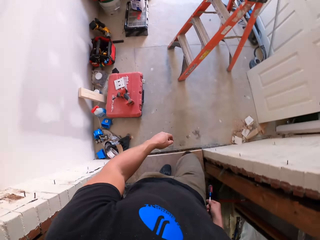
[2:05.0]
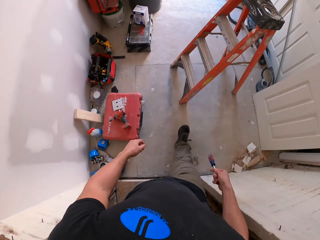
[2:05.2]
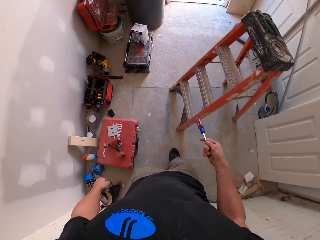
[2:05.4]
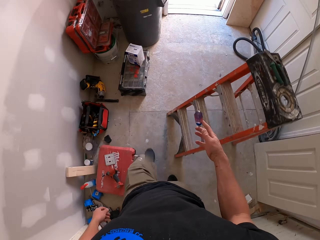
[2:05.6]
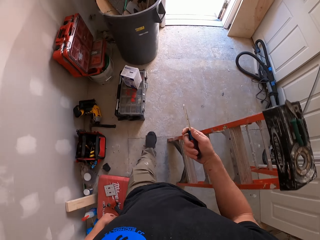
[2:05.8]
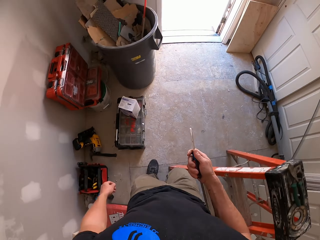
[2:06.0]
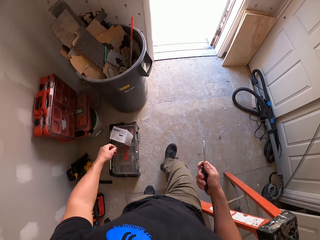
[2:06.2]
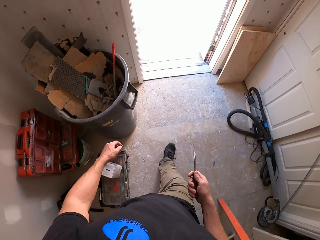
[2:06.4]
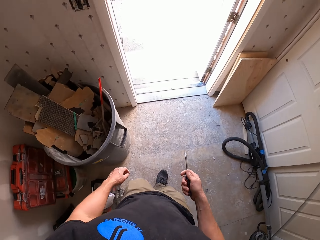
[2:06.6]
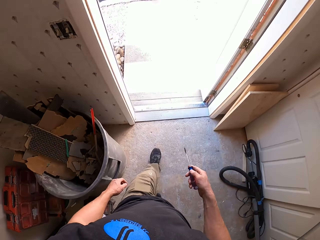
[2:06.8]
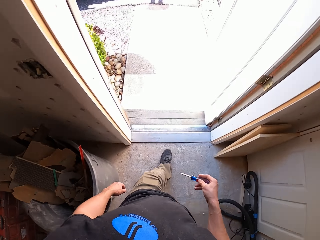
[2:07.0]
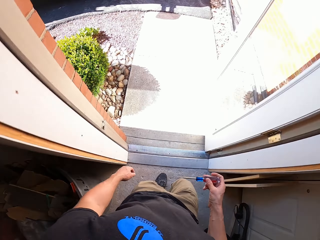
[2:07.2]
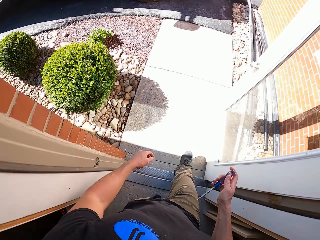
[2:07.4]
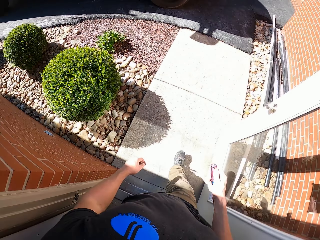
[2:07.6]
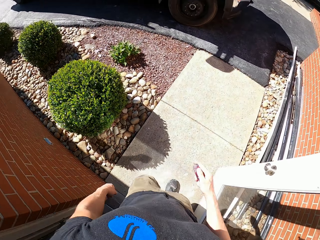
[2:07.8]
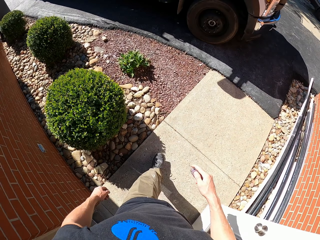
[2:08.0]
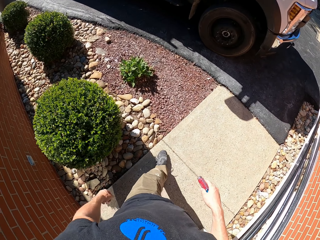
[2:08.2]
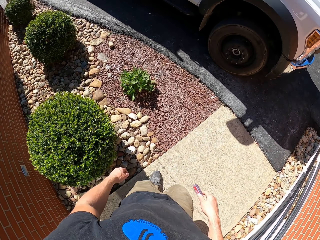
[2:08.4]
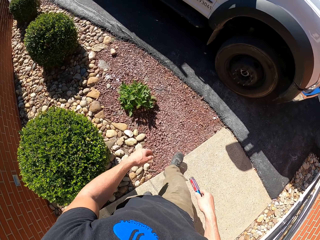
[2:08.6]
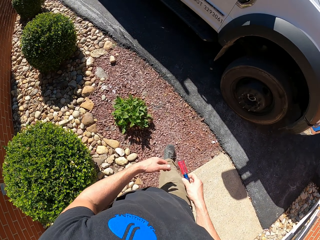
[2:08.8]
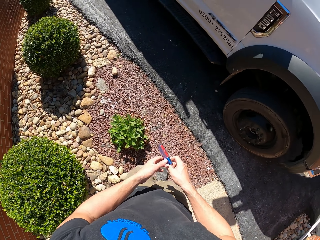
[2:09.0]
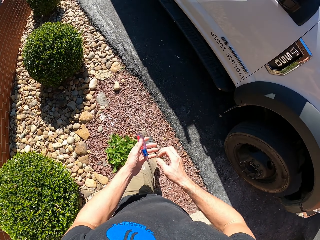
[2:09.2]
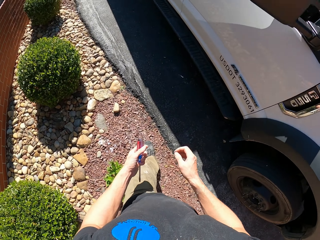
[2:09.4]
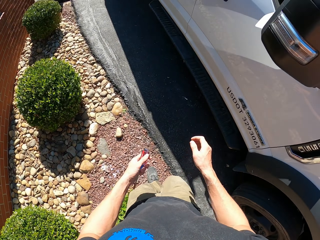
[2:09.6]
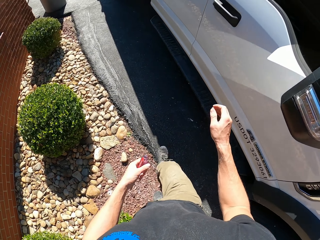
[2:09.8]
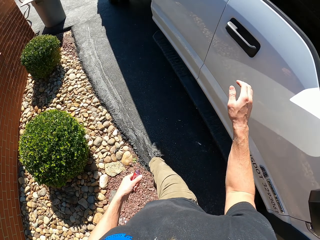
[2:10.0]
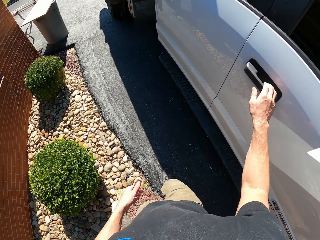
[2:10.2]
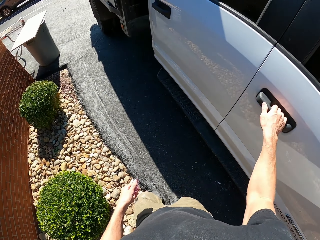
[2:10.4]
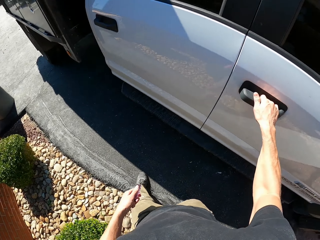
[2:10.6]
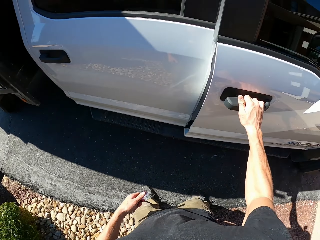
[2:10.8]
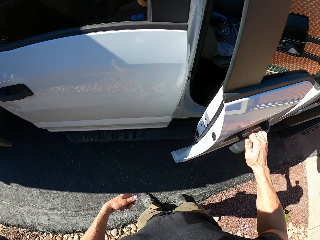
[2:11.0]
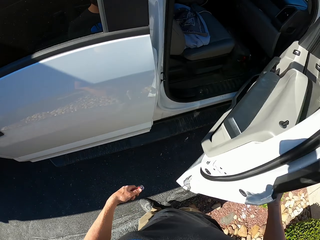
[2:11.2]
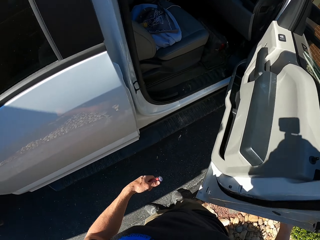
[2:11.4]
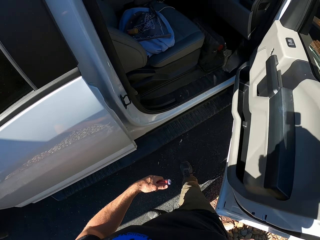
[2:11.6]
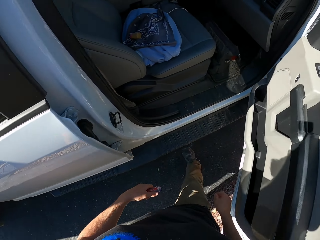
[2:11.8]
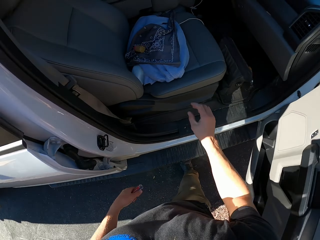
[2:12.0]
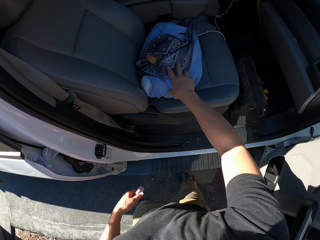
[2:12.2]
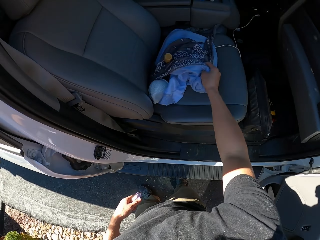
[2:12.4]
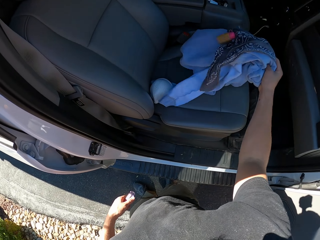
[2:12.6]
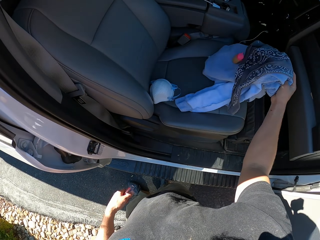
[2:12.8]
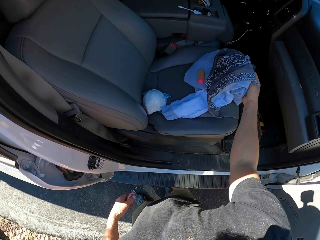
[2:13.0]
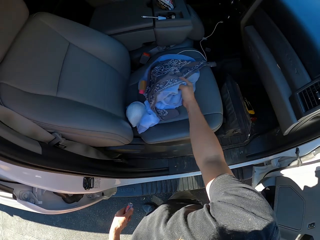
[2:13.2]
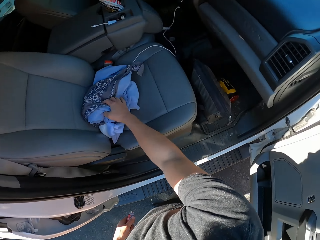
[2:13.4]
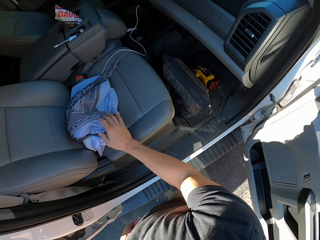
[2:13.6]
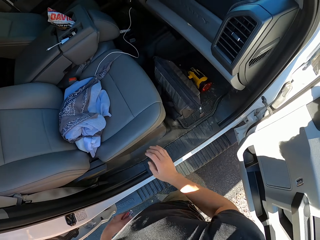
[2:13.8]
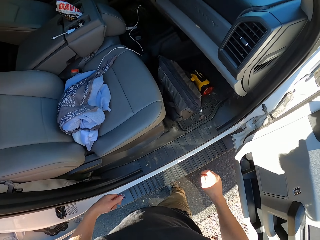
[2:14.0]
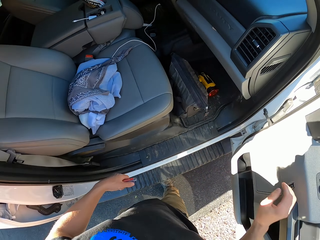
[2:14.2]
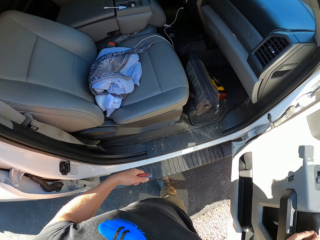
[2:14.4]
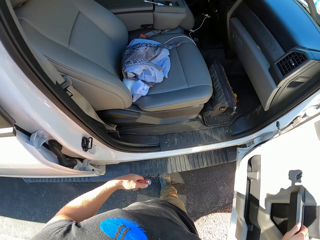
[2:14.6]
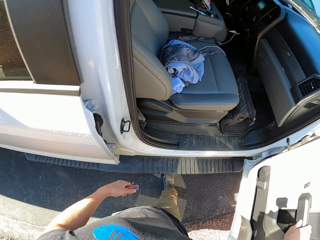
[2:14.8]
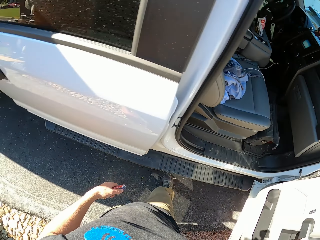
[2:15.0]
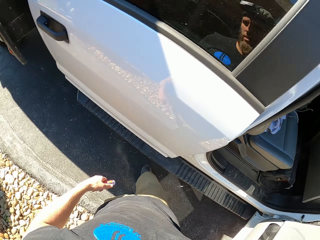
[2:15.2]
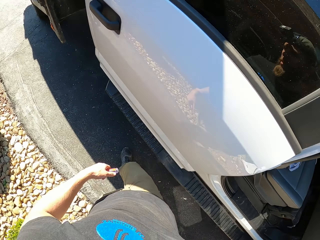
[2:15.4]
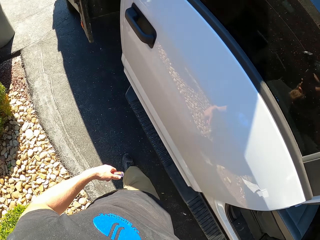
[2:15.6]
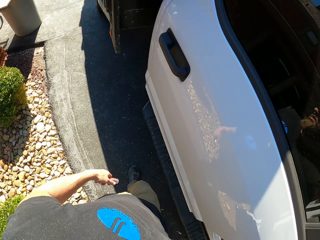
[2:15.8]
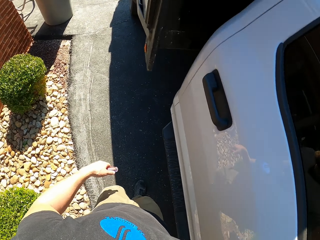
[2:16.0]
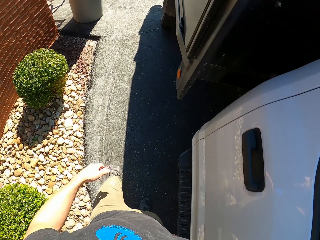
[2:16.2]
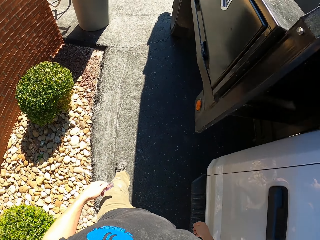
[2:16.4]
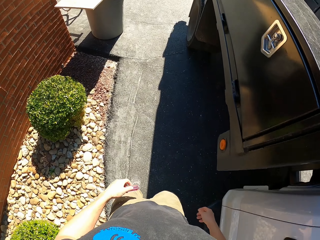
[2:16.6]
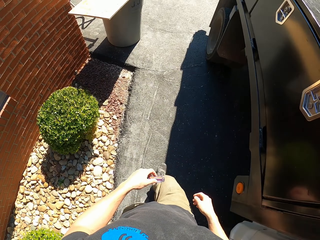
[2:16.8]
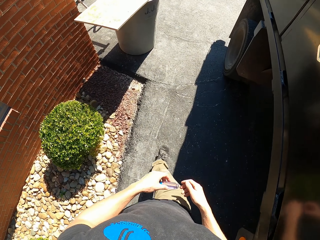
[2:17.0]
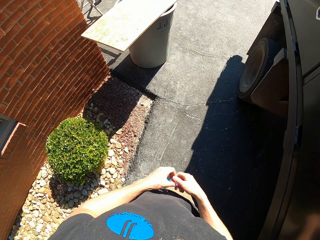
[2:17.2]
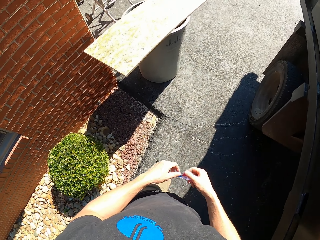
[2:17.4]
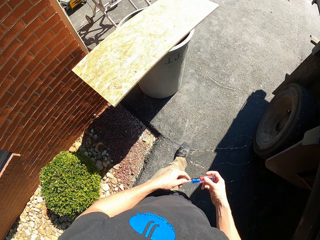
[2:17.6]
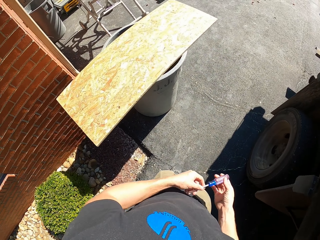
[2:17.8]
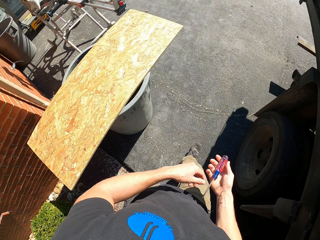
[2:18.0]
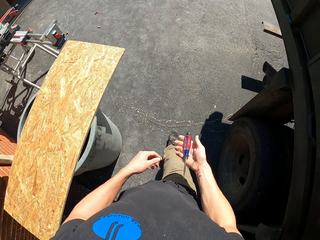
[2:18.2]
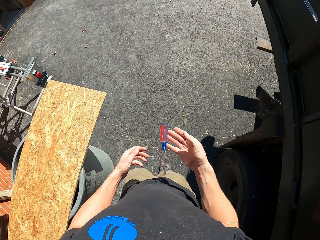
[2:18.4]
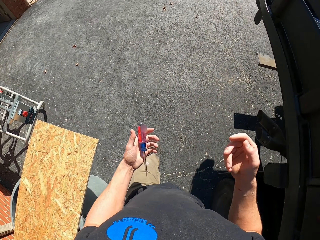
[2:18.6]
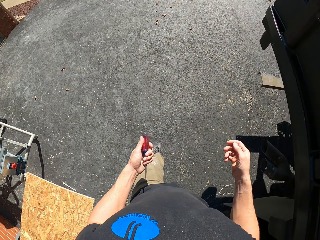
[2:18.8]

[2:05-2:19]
The camera wearer holds a screw driver. They walk out of the house. They open the truck door. They pick clothes from the seat. They put the clothes on the seat. They close the truck door. They walk around.

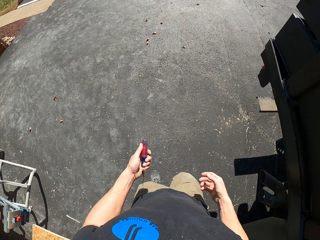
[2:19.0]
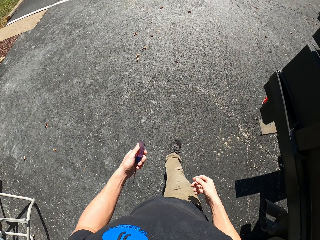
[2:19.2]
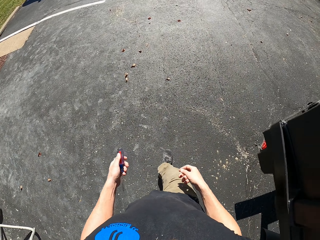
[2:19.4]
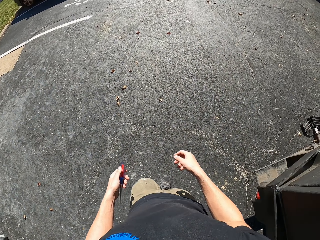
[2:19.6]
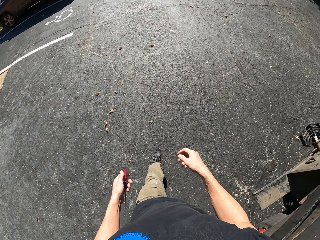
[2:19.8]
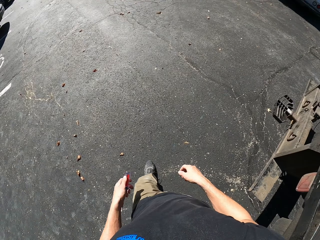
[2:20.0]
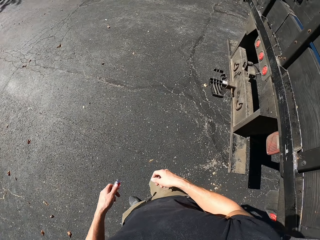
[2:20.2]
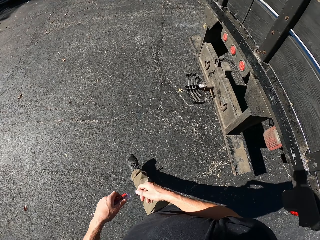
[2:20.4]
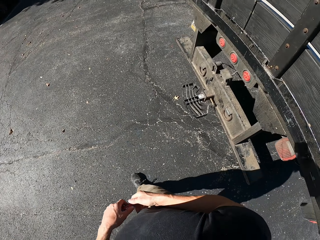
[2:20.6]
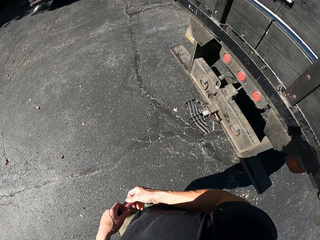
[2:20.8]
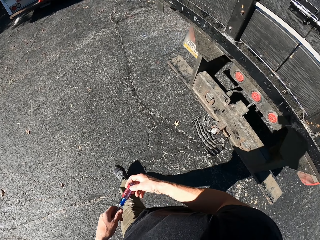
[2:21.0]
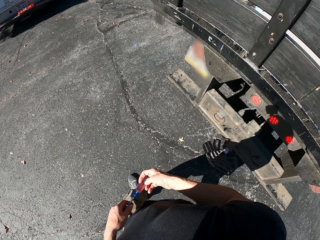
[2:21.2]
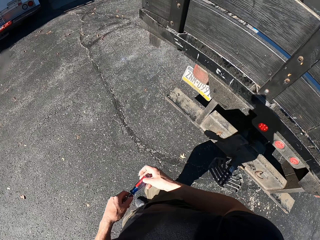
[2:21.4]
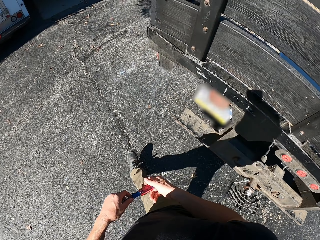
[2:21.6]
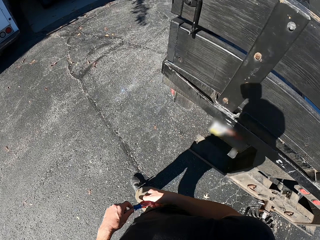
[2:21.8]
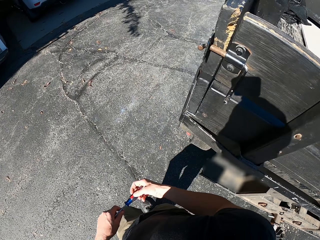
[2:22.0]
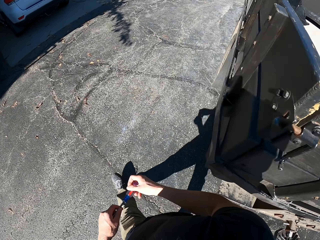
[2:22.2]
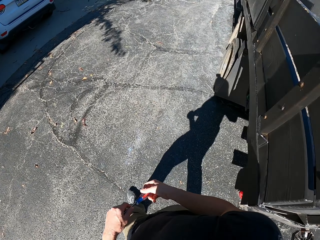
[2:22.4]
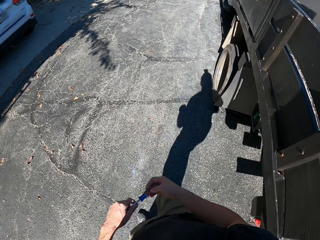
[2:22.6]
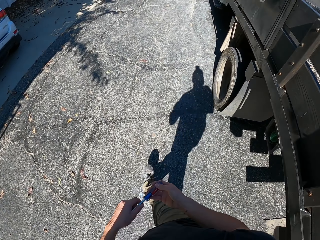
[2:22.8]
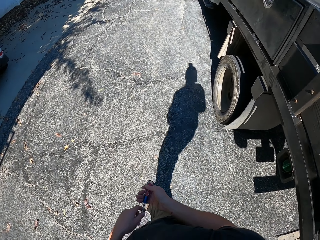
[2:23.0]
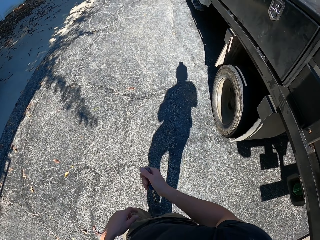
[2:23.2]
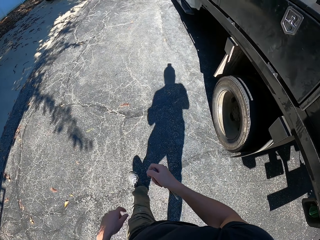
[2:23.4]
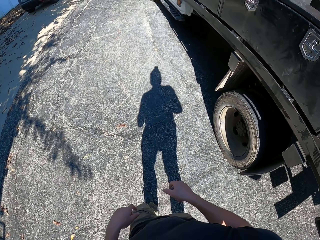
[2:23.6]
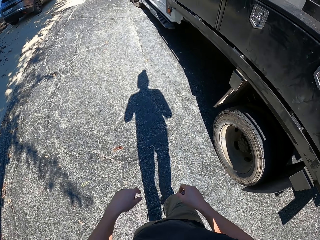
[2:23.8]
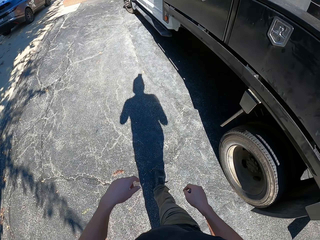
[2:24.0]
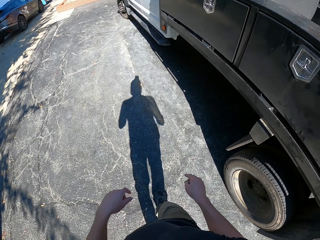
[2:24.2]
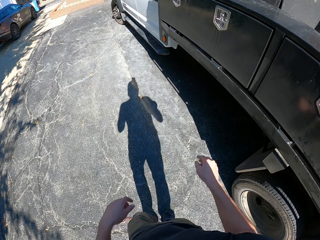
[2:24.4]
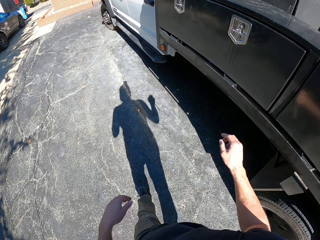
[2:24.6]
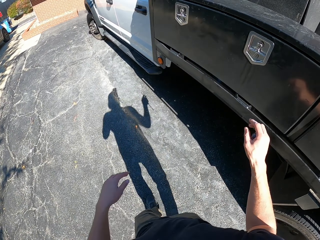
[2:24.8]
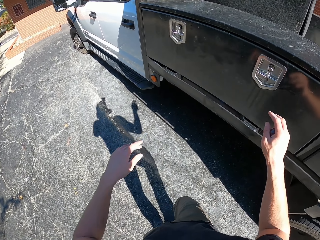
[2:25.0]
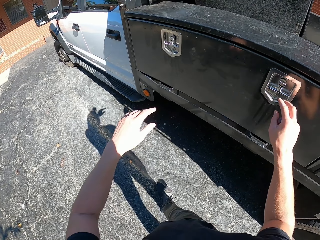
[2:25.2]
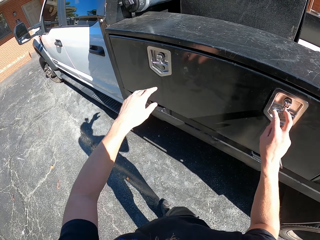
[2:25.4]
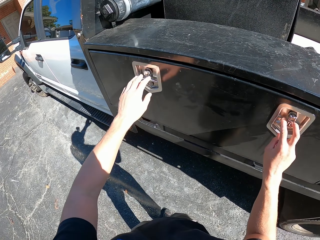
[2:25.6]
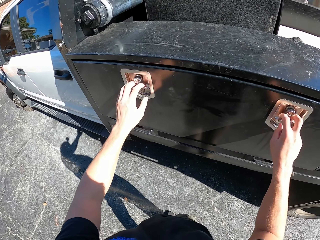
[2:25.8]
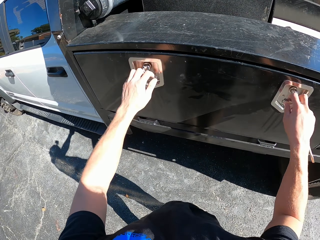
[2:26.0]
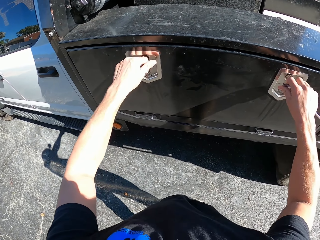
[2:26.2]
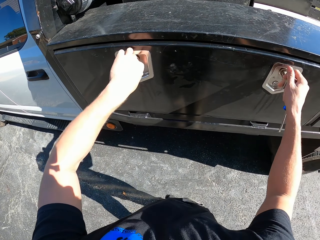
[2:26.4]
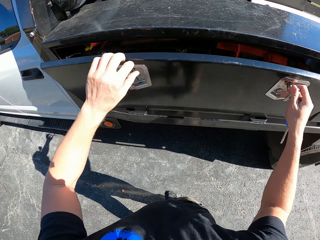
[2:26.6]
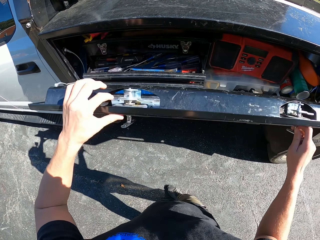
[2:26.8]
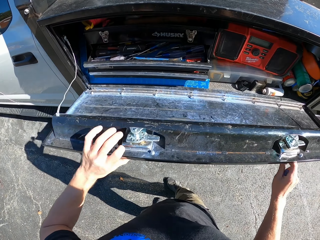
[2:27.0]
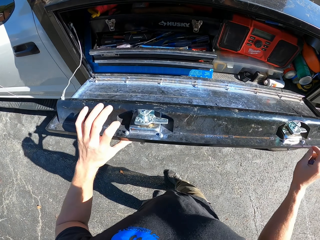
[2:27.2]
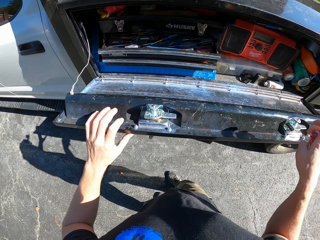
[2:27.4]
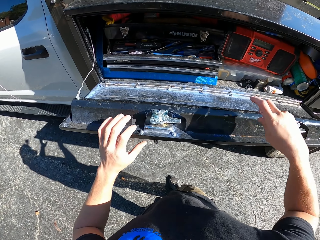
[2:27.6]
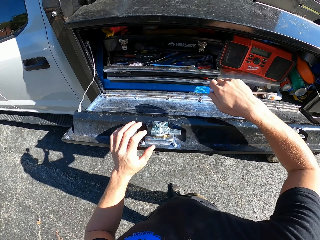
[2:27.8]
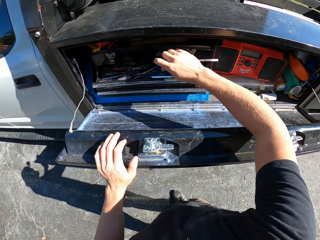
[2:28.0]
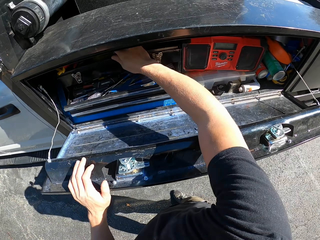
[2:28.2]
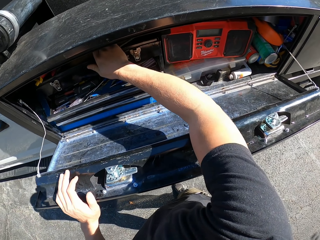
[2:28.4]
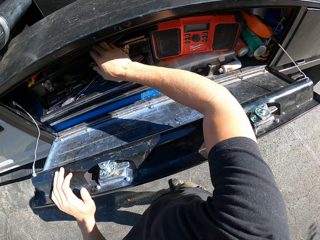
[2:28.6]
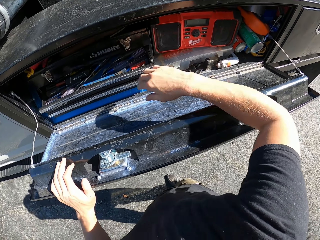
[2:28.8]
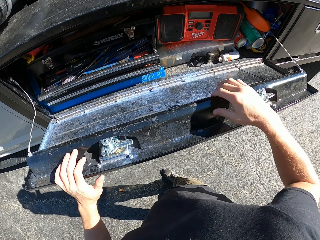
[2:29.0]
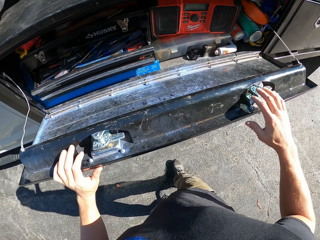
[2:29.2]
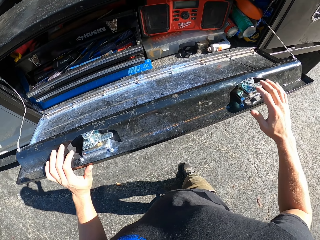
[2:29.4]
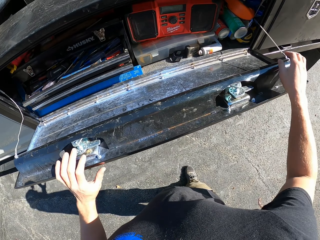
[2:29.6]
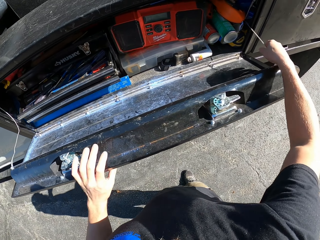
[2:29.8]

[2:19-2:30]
The camera wearer holds a screw driver. They walk on the tarmac road. They open the truck tool box. They put the screw driver in the tool box.
